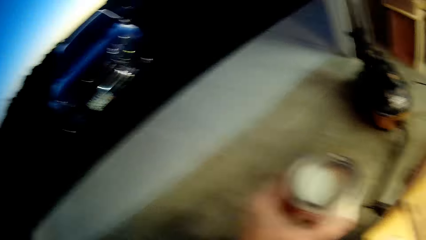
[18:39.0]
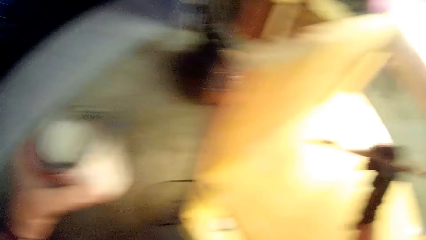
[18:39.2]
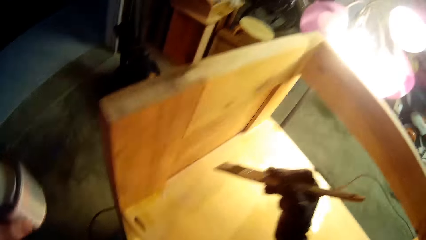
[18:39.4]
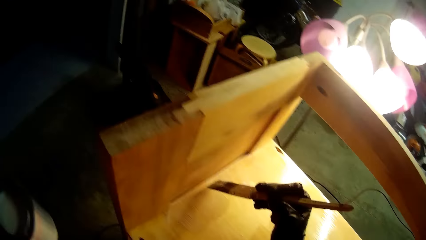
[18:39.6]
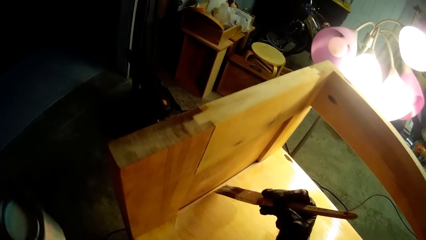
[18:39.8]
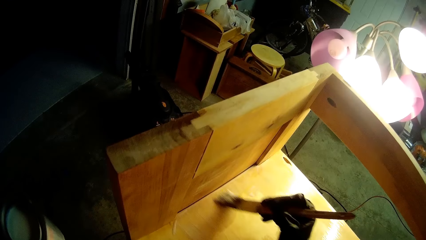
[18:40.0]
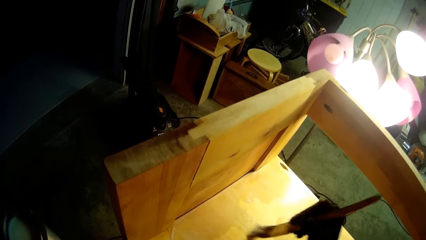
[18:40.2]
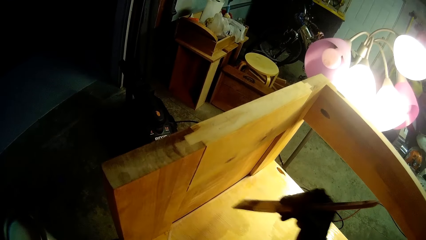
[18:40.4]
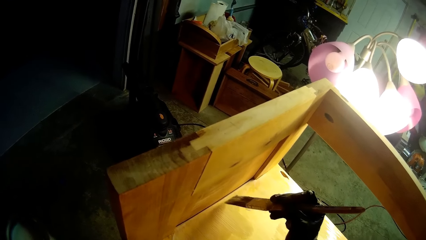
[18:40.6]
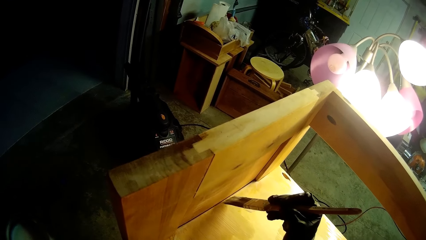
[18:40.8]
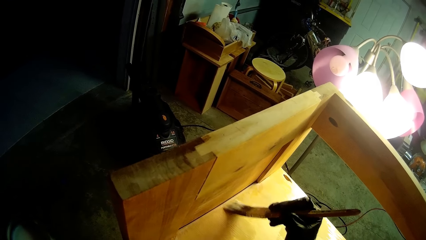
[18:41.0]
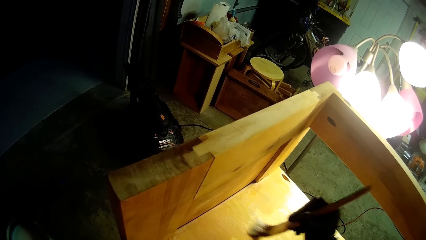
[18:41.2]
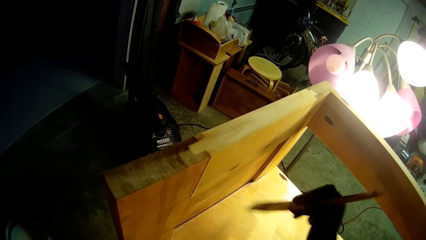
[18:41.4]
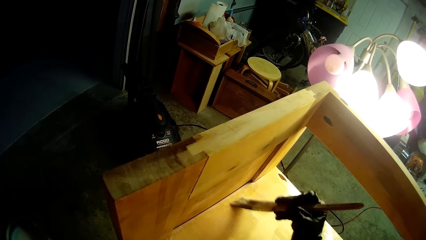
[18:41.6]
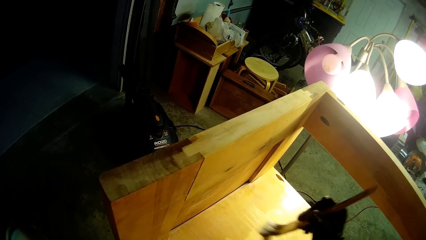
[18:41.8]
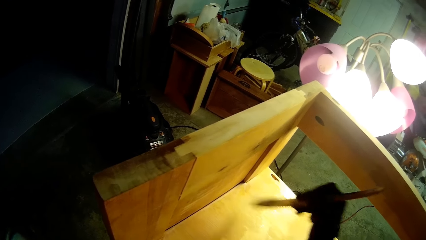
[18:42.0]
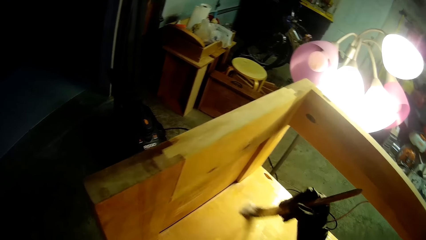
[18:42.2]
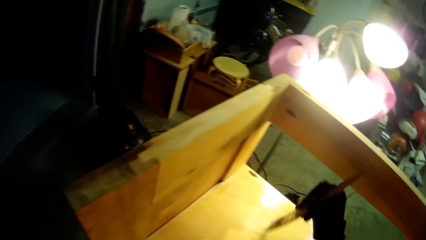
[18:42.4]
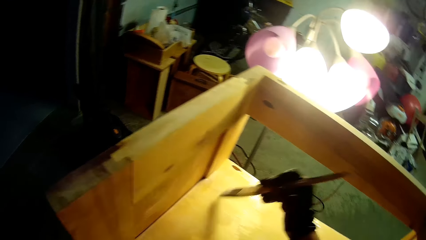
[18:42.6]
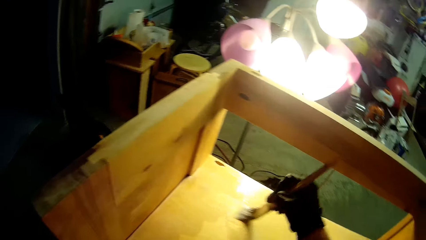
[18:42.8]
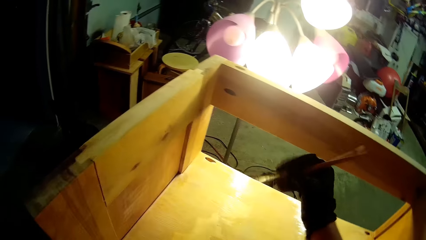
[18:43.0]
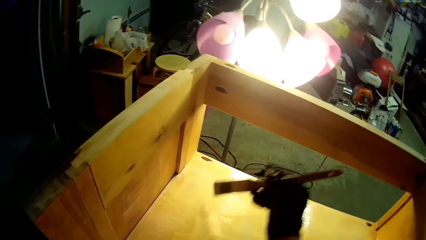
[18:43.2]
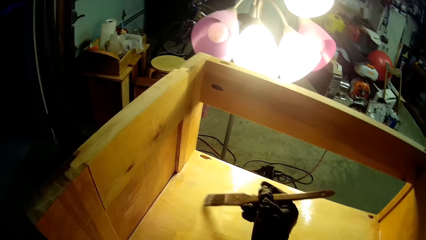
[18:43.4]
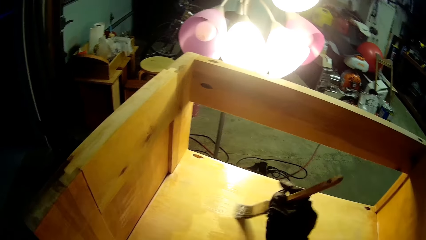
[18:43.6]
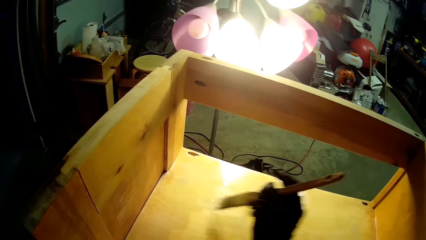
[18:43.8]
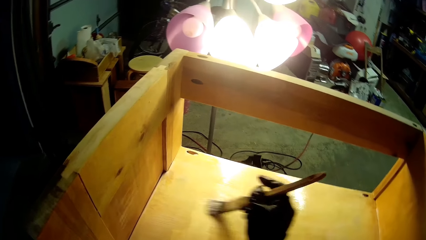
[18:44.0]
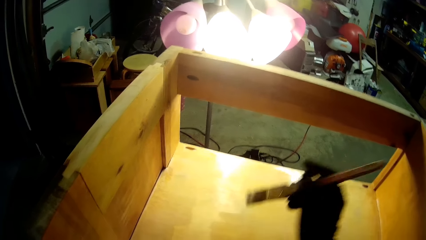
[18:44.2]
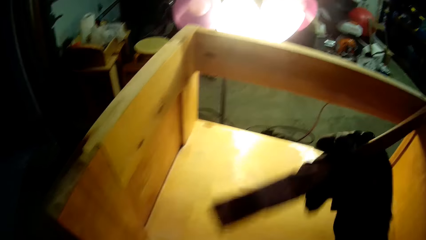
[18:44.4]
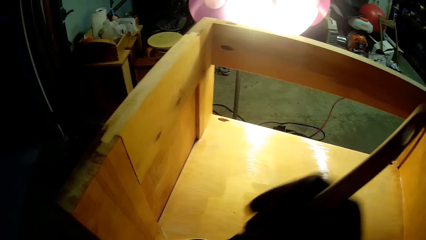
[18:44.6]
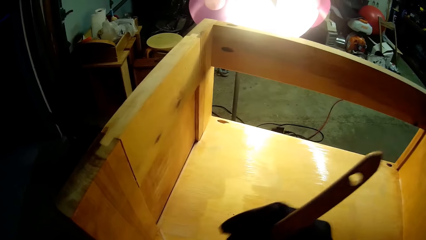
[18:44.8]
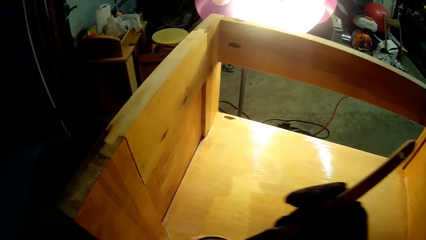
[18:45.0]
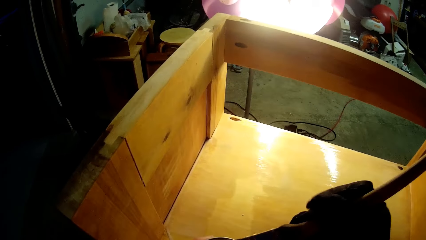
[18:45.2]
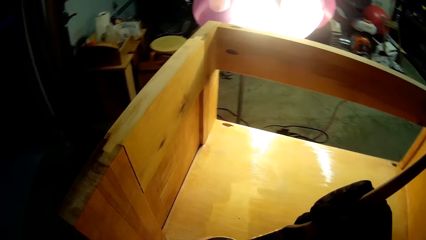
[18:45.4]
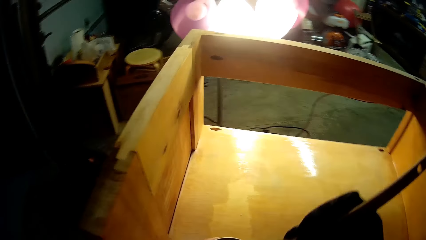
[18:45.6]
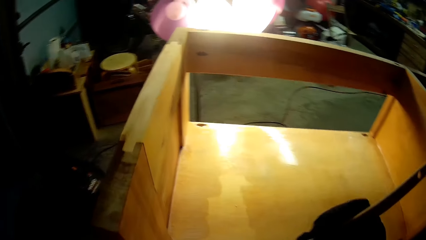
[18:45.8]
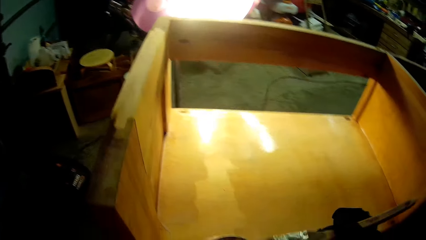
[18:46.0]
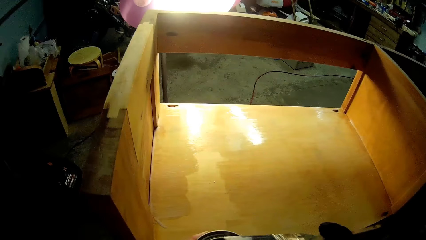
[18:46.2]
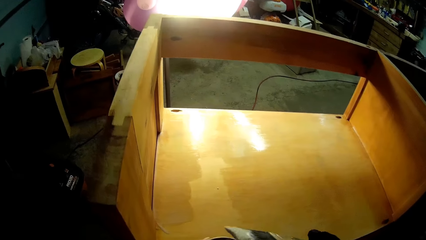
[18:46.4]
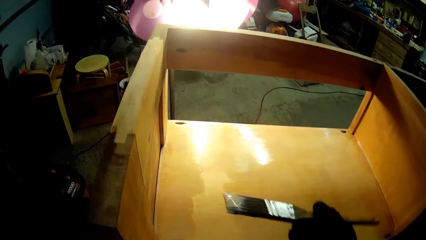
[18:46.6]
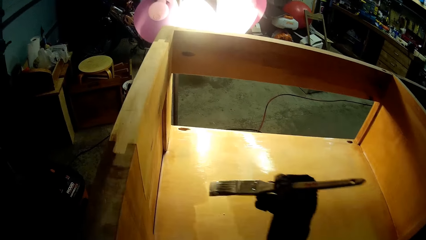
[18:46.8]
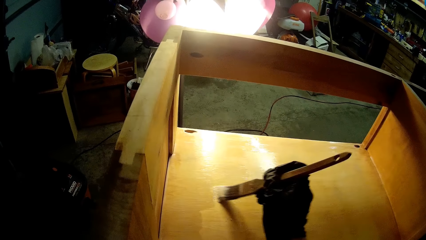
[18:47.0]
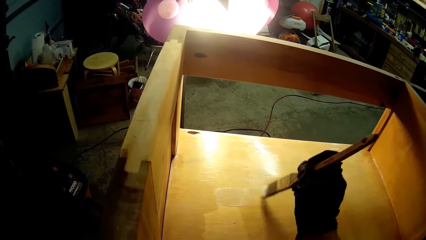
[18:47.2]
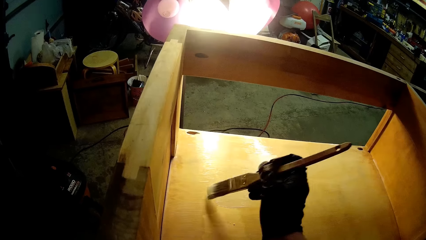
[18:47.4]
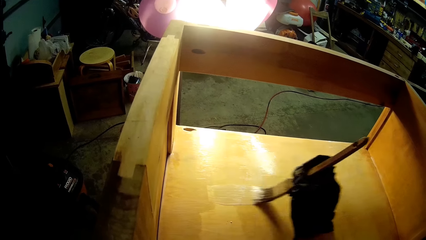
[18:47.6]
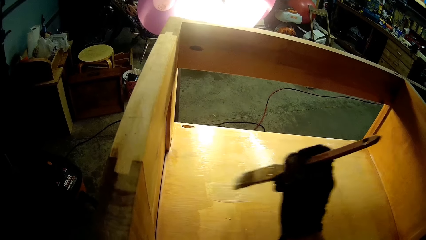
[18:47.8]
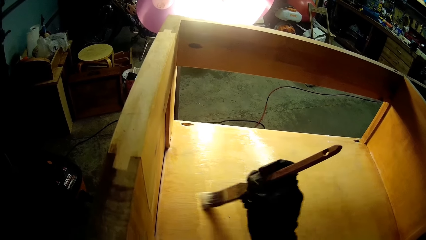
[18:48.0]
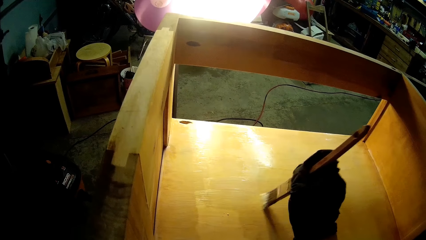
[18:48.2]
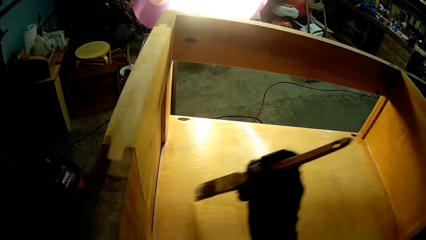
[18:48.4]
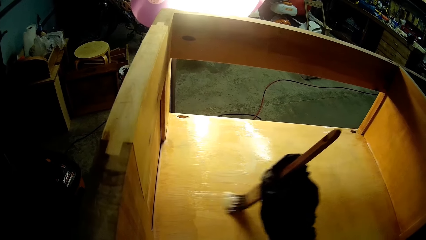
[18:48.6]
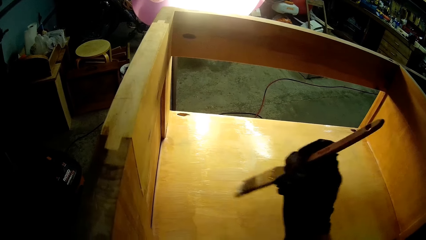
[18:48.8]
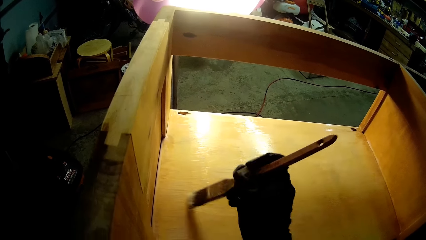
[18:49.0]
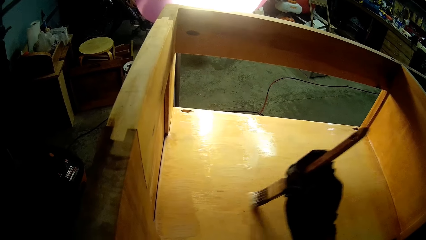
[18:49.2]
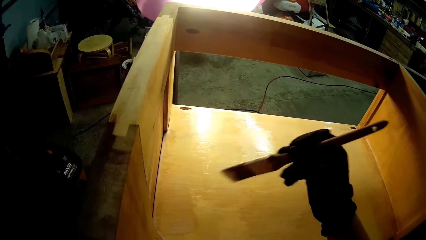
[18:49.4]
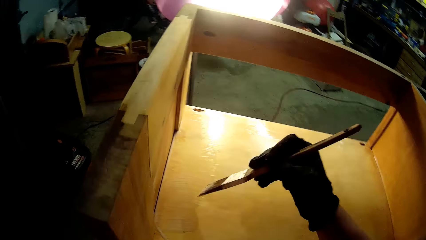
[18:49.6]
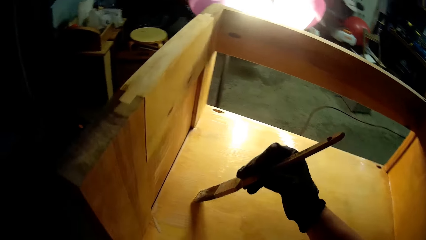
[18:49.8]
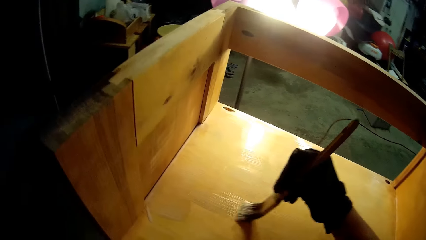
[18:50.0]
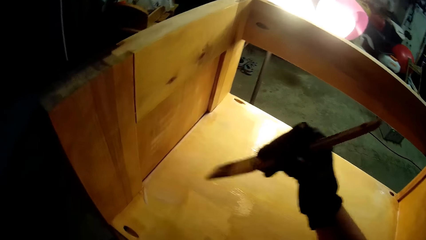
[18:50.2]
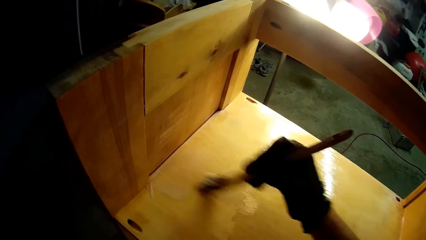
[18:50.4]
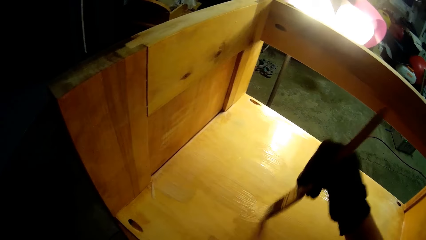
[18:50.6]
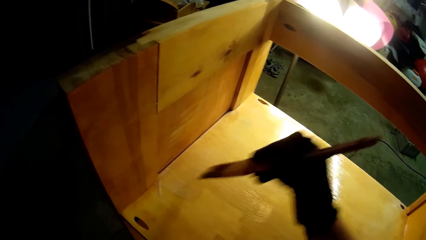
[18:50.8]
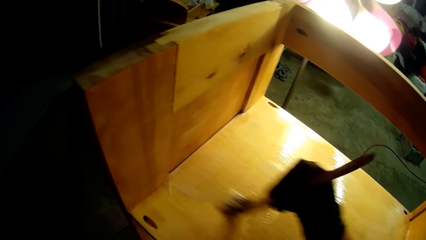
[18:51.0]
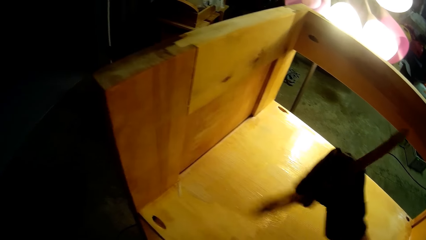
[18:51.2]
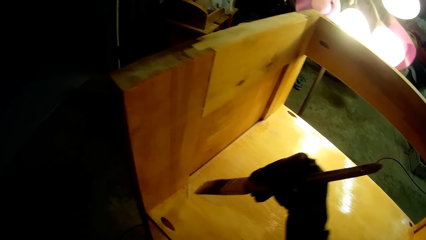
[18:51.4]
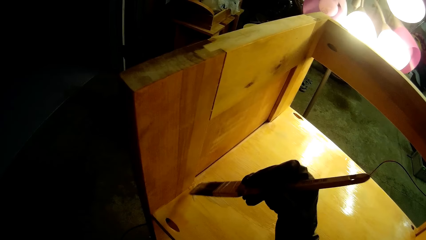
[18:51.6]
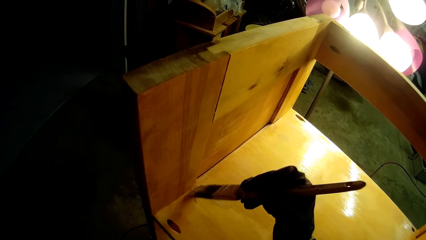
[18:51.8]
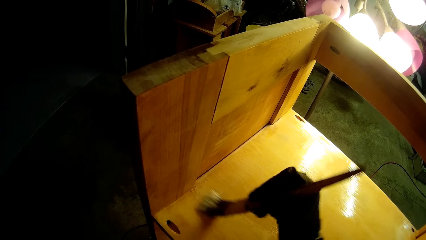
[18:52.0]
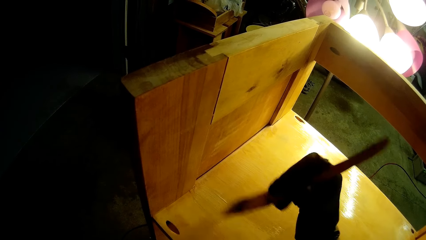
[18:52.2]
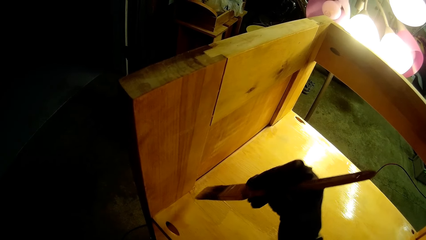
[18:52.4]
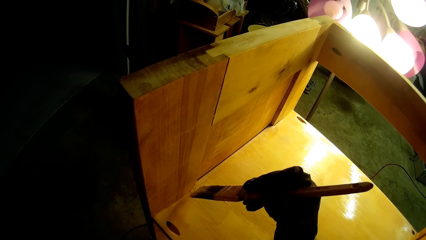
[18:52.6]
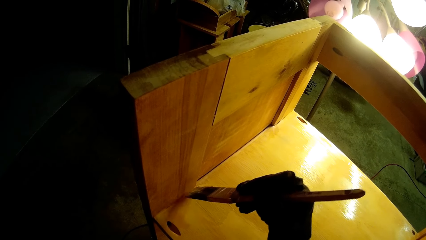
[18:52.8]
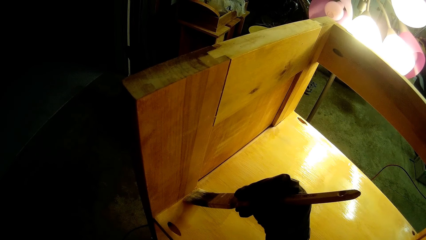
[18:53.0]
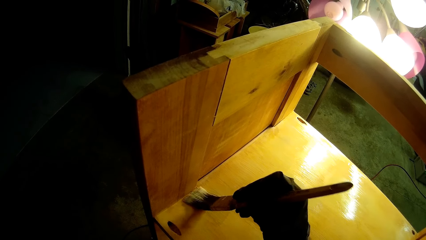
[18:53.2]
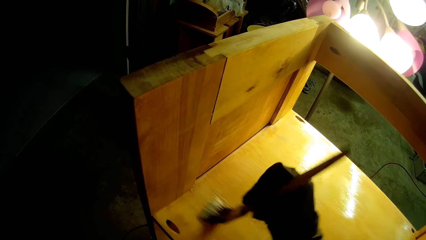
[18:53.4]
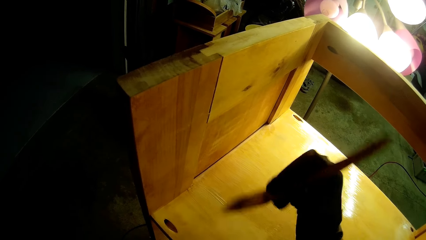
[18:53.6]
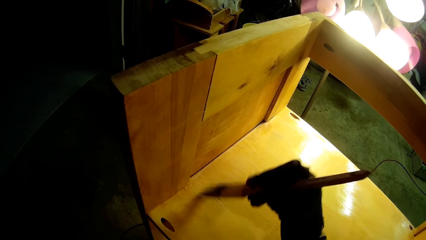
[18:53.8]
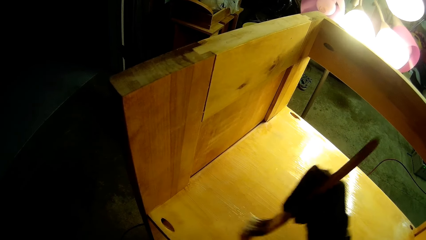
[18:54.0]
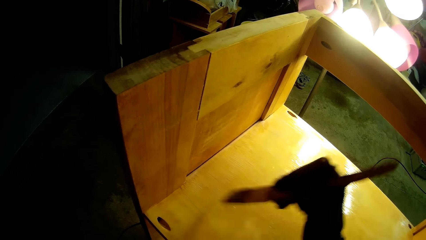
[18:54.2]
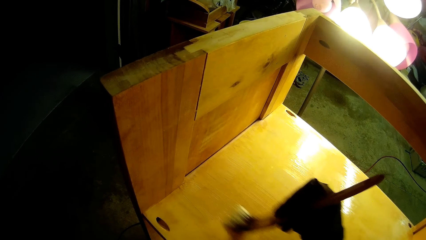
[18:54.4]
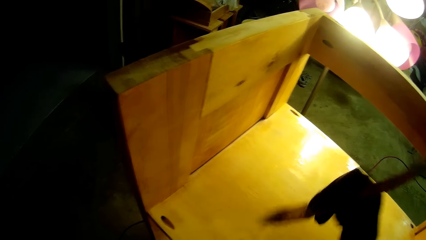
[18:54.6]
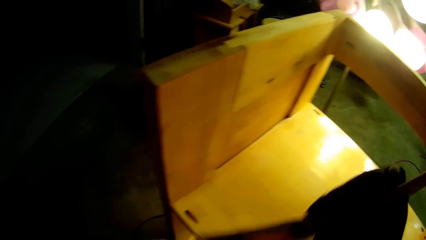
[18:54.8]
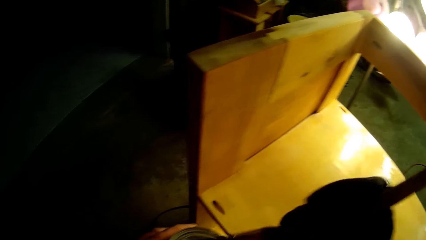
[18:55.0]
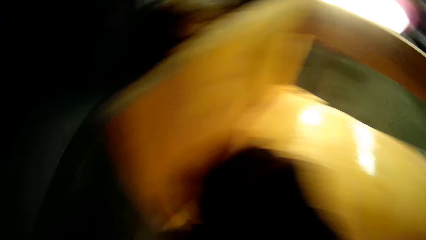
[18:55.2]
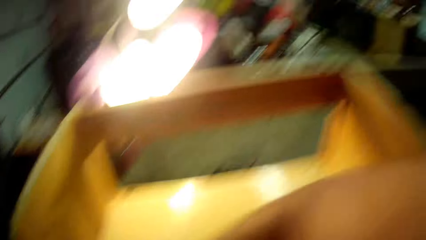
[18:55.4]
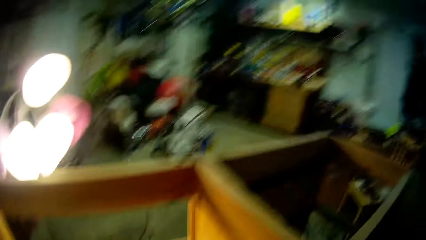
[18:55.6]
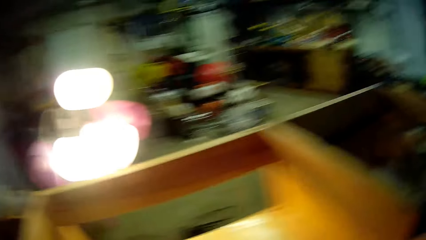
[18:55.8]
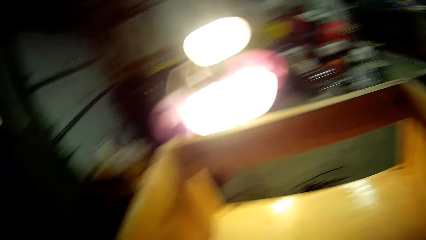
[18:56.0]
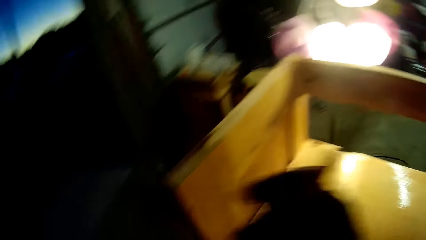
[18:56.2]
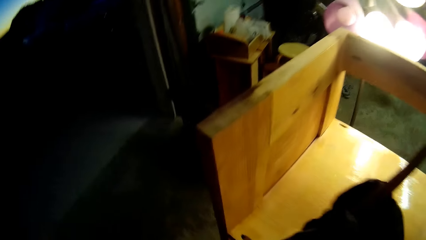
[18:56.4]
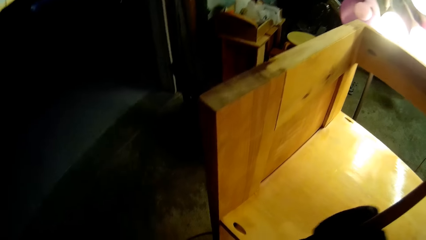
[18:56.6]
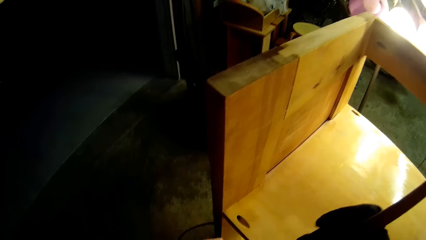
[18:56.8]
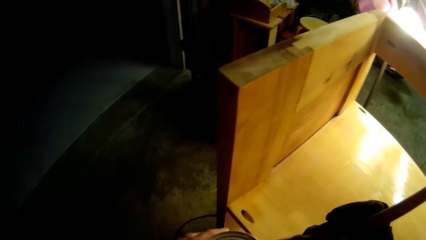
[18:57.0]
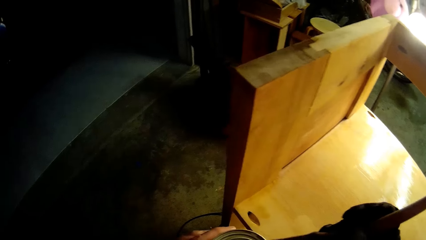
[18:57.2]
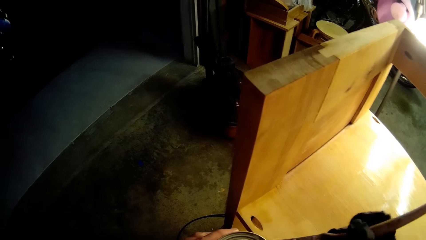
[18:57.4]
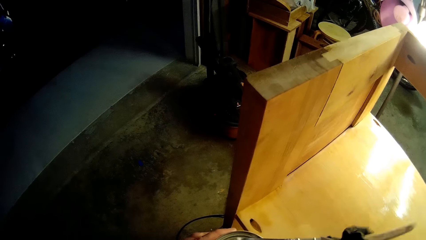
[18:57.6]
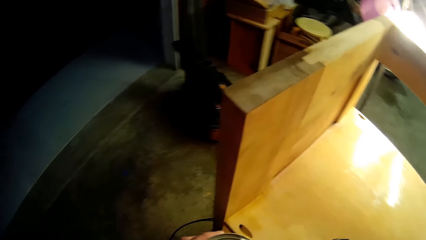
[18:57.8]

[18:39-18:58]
The camera wearer looks at the container. They paint the wooden structure. They dip the paintbrush in paint in the container. They paint the wooden structure. They paint the wooden structure again. They turn the paintbrush. They dip the paintbrush in paint in the container. They look around.
